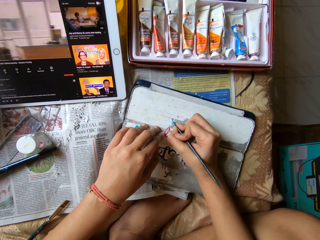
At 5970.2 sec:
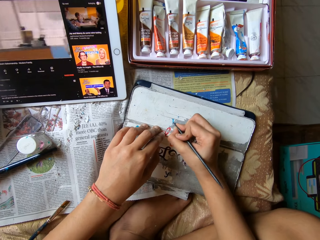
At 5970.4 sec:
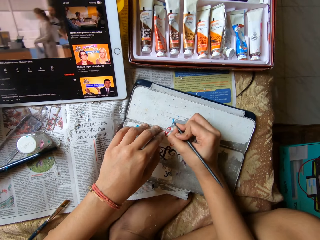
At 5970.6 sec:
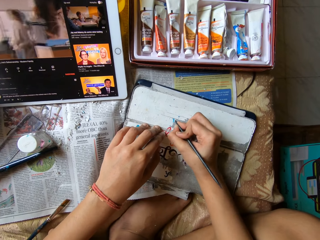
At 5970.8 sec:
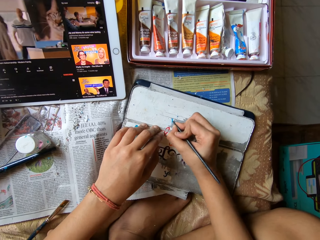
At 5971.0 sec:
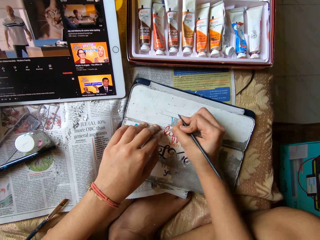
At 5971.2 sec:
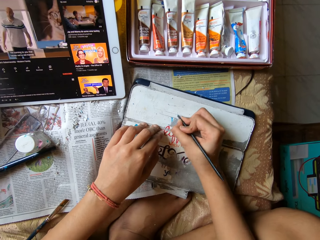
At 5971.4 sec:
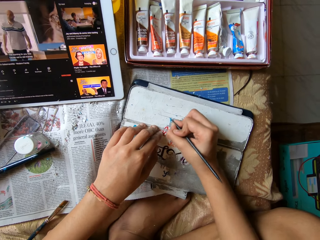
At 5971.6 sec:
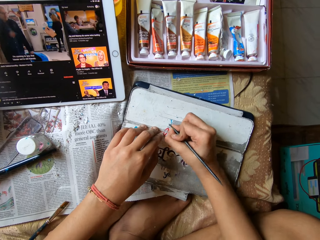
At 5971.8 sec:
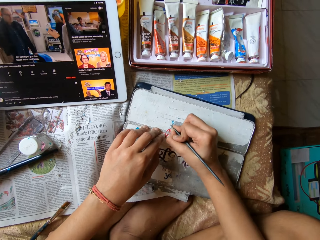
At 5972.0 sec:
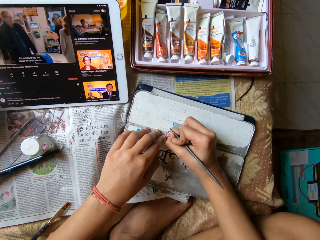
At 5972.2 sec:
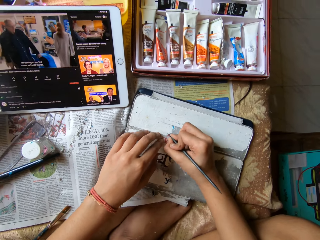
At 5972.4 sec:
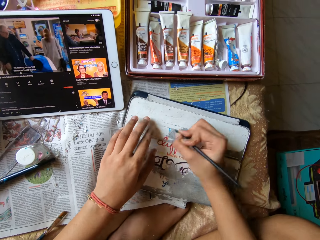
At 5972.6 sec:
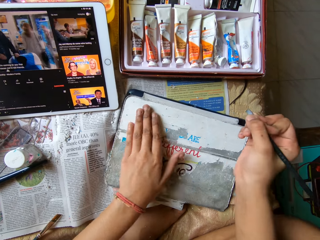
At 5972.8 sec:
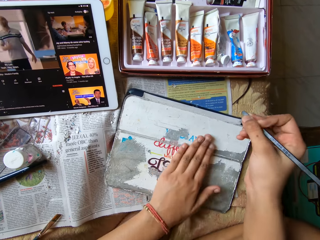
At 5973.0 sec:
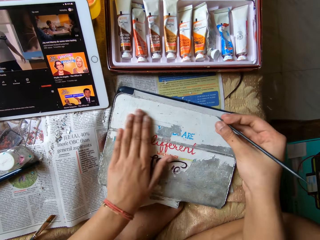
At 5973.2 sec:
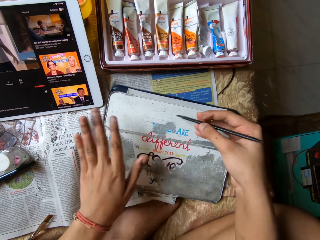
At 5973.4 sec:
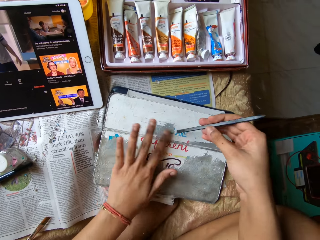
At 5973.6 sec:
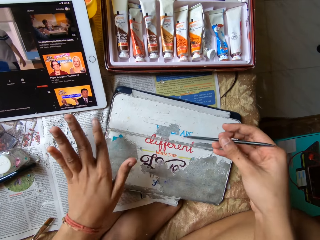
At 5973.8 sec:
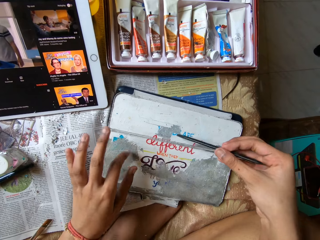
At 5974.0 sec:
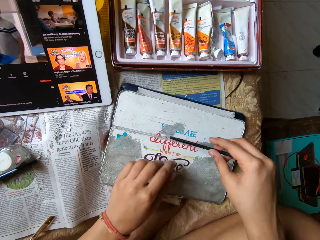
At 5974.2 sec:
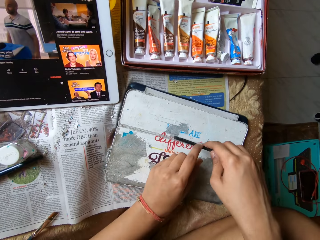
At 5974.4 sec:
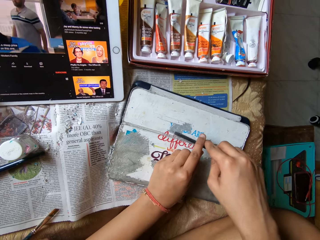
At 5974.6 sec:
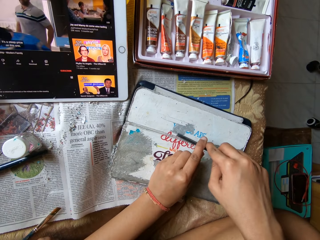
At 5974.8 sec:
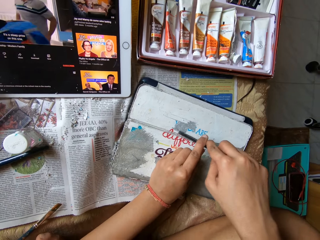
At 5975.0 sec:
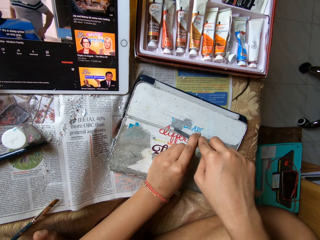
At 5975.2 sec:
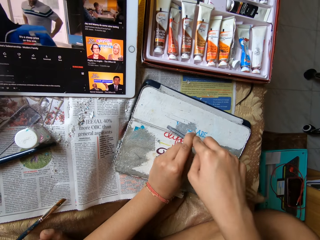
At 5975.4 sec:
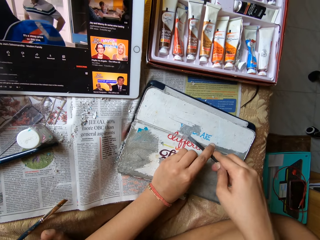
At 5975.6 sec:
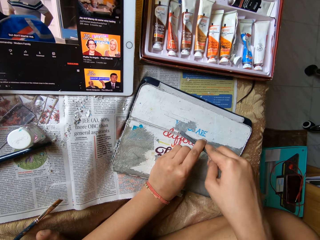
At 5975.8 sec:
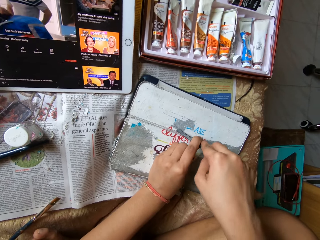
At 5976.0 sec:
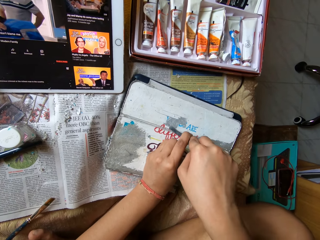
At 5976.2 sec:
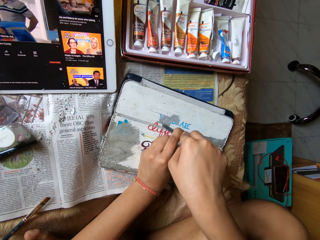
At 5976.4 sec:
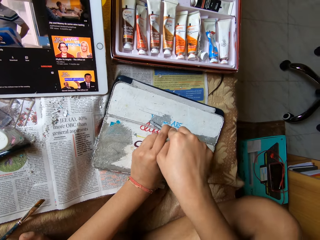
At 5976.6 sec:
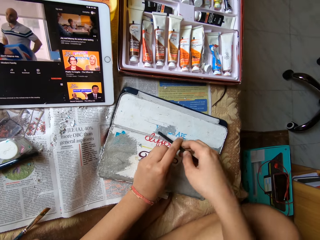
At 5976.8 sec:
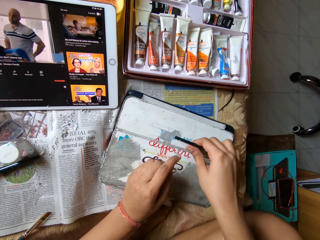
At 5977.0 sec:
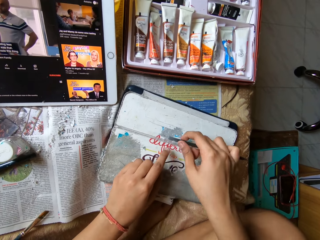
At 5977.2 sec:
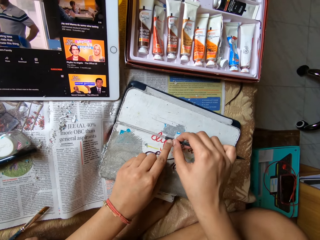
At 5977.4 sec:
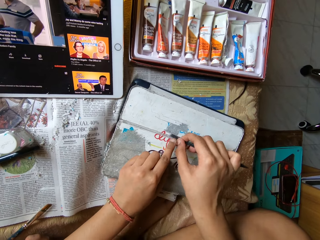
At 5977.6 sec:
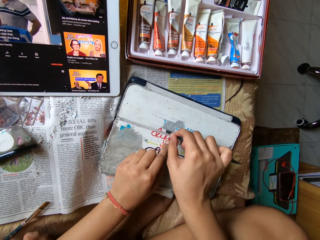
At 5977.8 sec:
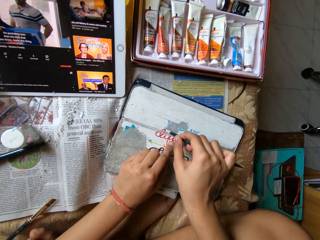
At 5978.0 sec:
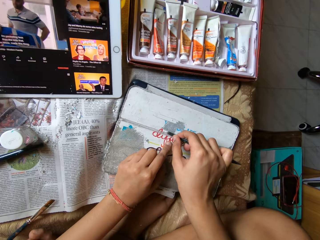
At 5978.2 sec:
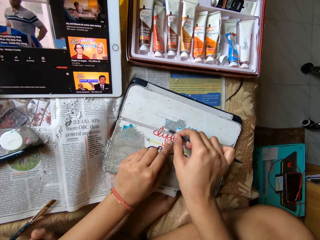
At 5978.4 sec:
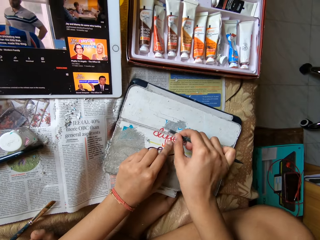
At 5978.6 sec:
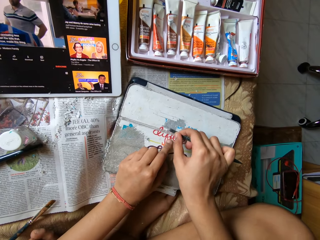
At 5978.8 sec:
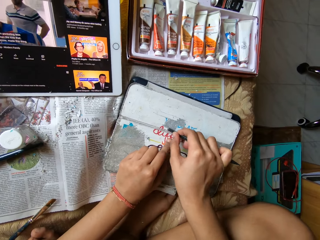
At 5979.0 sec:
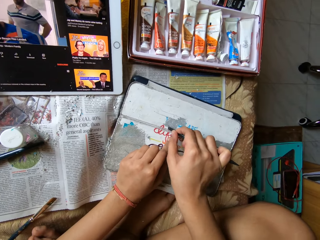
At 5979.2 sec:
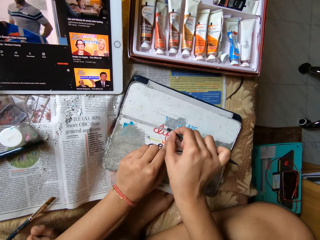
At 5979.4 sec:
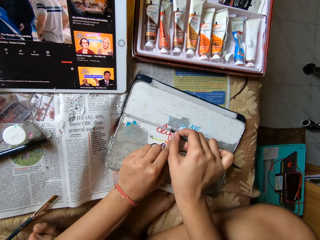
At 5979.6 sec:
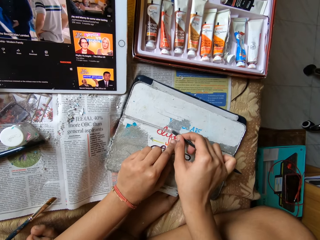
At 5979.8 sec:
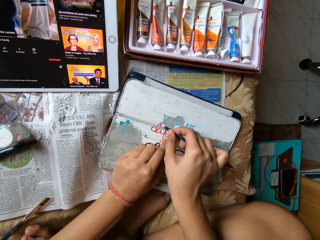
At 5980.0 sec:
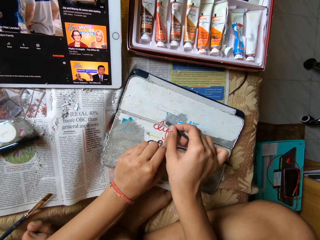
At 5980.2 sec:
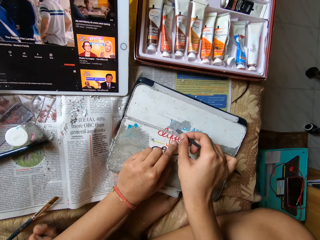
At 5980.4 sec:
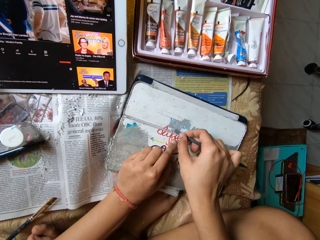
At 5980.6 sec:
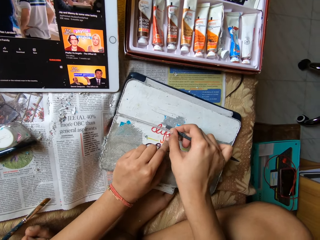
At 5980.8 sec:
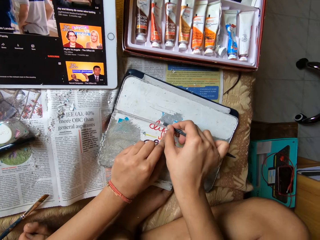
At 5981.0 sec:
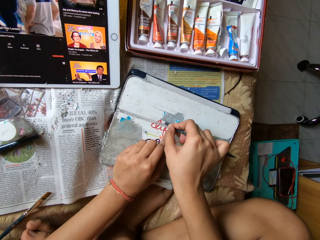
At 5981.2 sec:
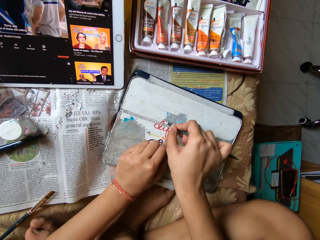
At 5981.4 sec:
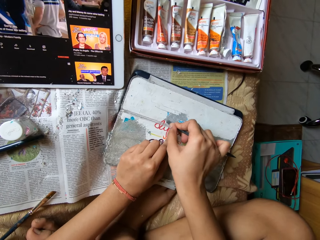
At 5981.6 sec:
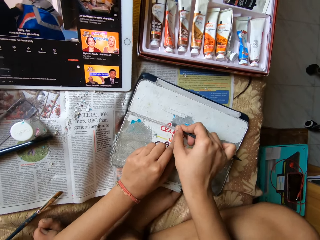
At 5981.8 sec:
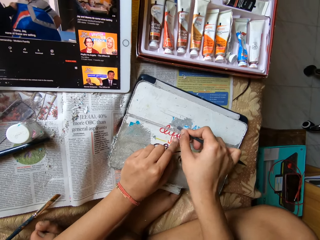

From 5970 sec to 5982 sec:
The camera wearer wipes the phone case with her left hand. She places the color pen on the phone case with her right hand. She holds the color pen with both hands. She scrapes the phone case with the color pen in both hands. She removes paint. She holds the color pen with her right hand. She places her left hand on the color pen. She scrapes the phone case with the color pen in her right hand. She holds the phone case with her left hand.

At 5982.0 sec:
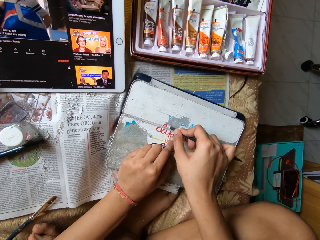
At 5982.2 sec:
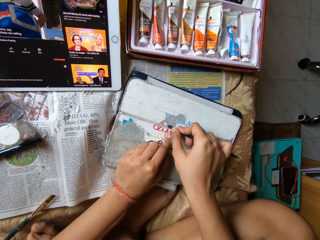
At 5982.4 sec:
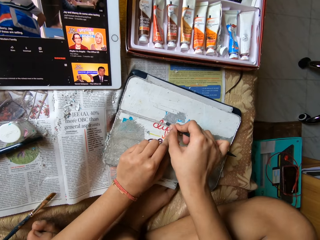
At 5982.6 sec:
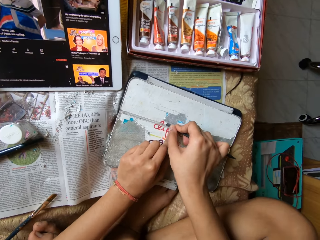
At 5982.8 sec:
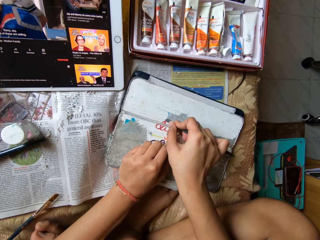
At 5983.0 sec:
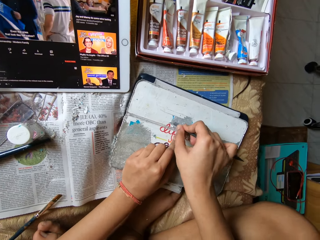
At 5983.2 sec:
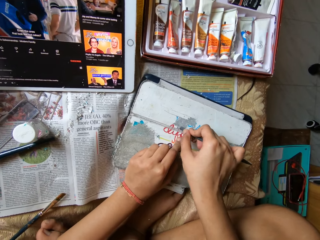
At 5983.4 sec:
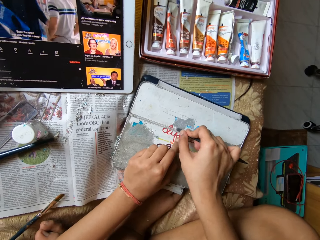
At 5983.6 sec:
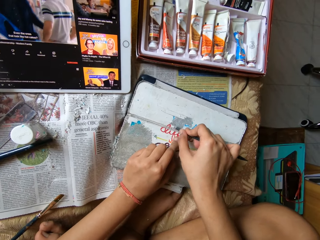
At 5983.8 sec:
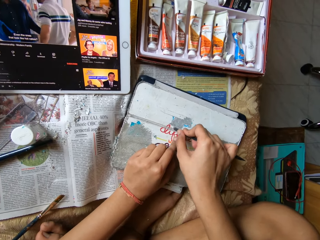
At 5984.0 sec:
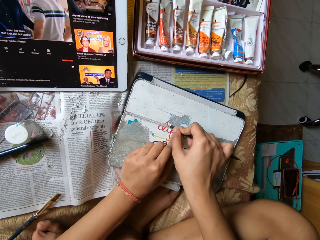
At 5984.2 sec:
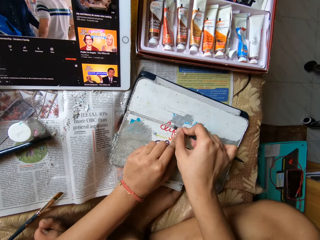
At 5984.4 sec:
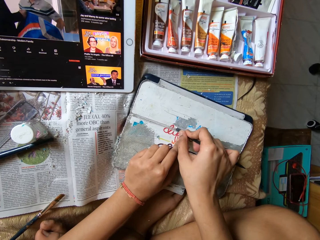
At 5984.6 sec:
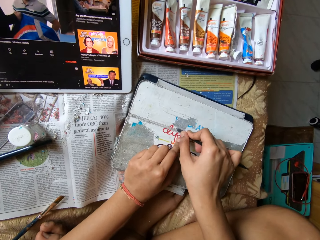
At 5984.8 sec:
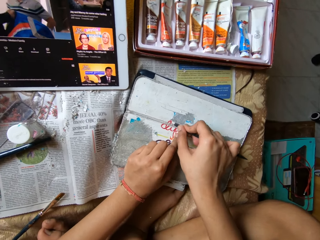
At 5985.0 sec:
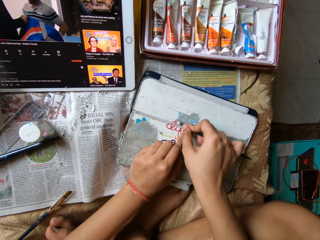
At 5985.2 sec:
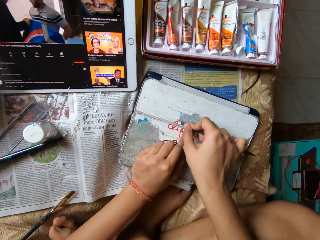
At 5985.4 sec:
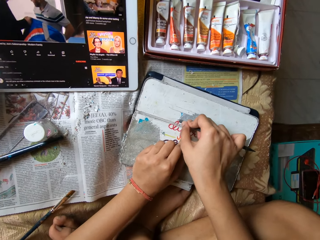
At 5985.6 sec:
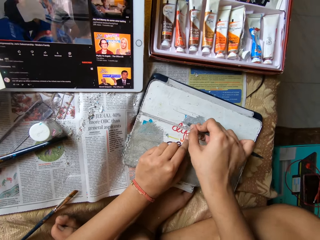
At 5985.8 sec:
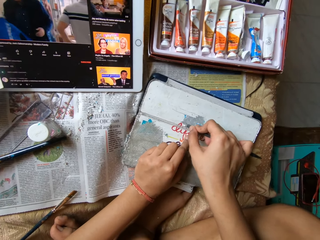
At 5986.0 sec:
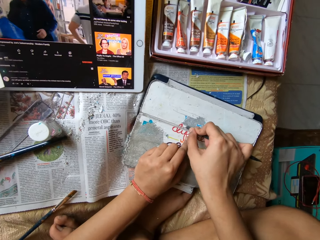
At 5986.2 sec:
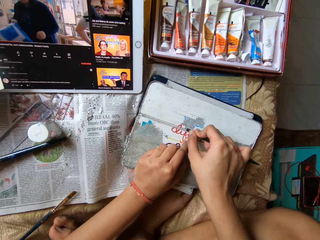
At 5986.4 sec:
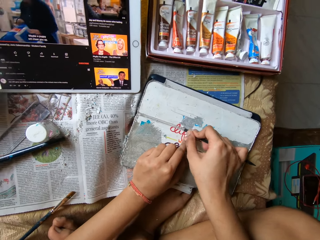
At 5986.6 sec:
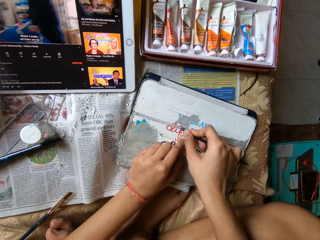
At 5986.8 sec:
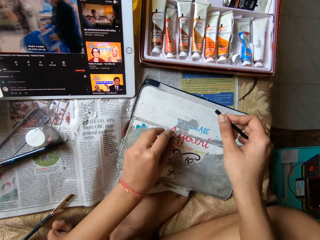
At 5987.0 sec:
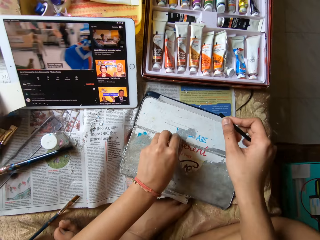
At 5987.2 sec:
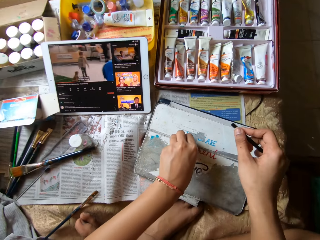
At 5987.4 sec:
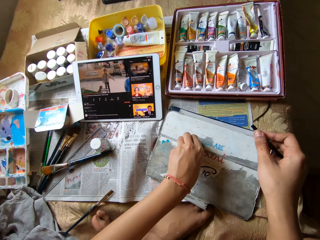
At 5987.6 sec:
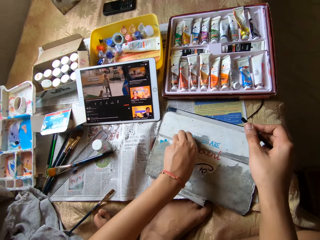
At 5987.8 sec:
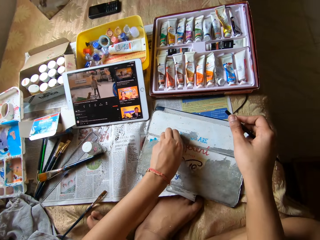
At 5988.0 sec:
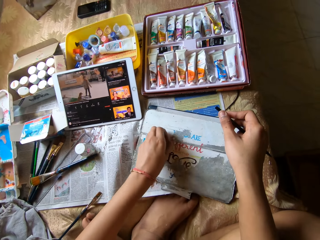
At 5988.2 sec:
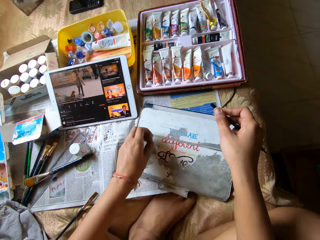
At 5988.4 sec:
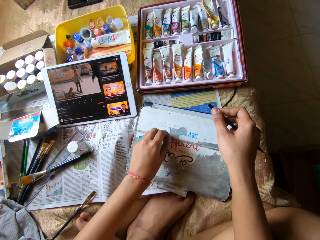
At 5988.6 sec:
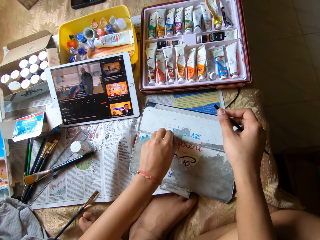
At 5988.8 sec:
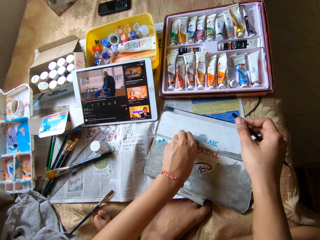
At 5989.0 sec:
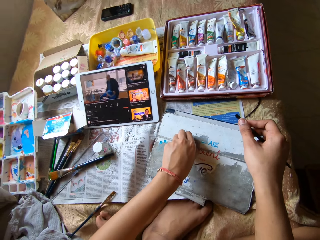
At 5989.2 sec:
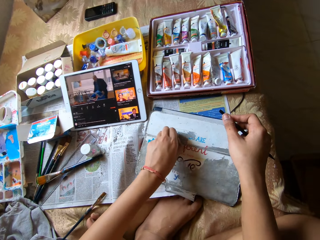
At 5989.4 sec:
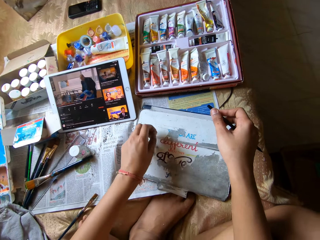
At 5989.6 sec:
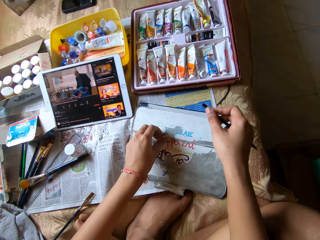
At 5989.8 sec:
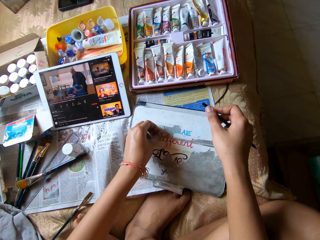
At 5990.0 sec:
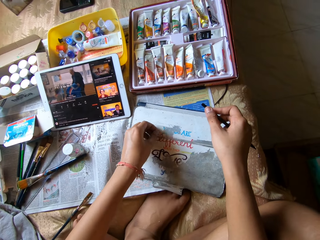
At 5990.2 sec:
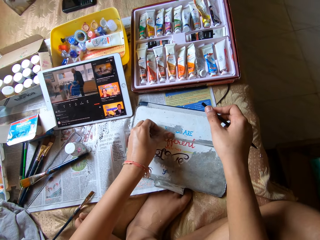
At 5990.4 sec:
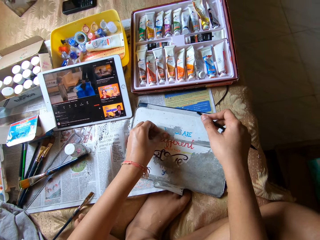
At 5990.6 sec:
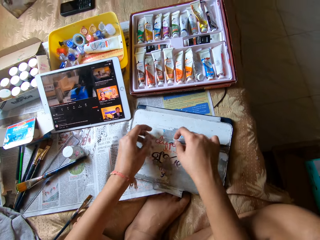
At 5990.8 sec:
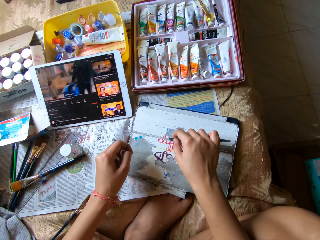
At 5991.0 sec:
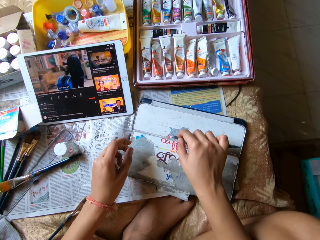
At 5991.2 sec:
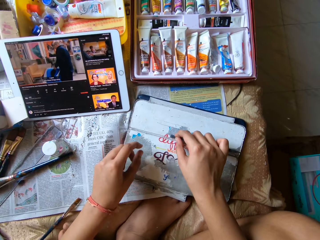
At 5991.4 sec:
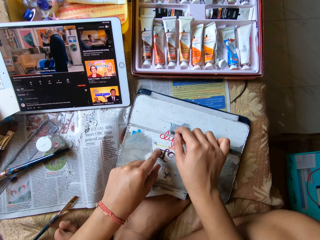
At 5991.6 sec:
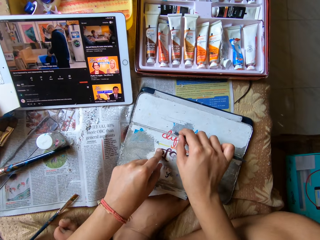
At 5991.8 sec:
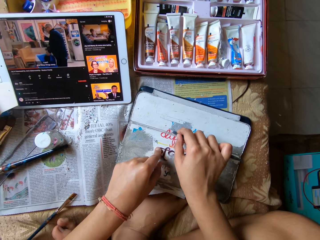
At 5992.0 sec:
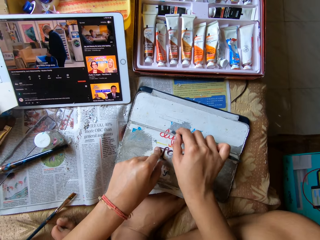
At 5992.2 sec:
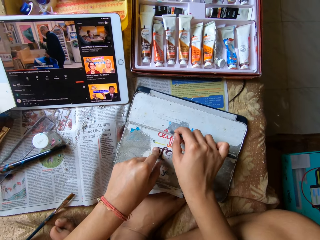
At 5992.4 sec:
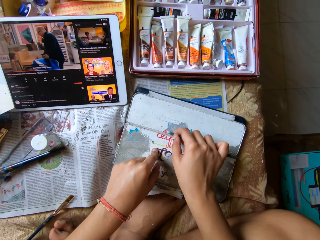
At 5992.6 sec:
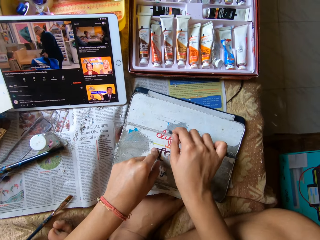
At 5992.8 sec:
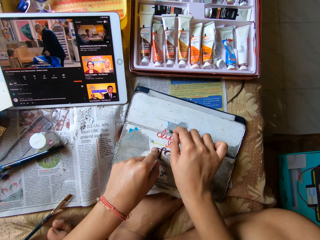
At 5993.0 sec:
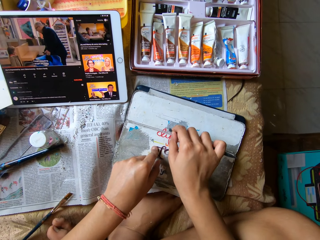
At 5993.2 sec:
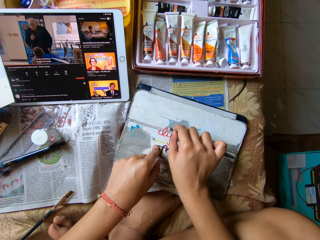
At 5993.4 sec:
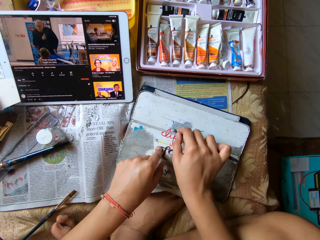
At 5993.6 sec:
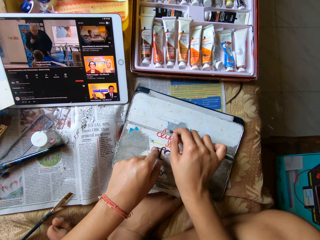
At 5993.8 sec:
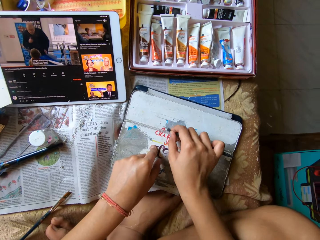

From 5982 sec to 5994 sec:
The camera wearer peels the phone case with her left hand. She wipes waste with her hand. She scrapes the phone case with the color pen in her right hand. She removes paint. She holds the phone case with her left hand.
